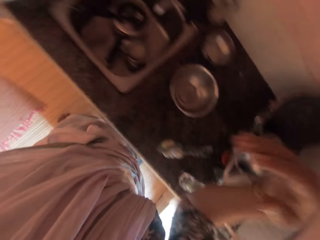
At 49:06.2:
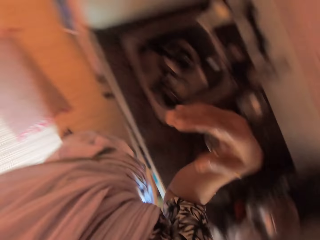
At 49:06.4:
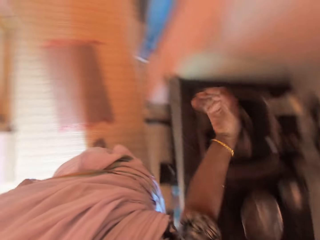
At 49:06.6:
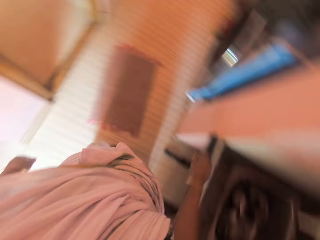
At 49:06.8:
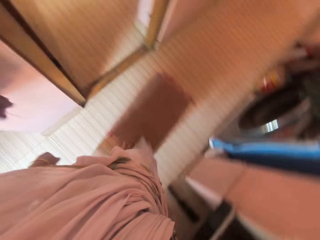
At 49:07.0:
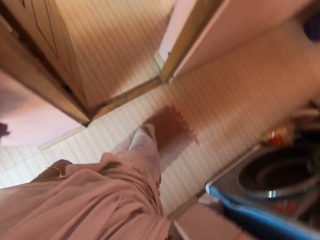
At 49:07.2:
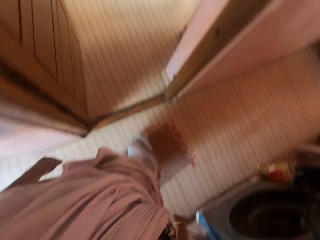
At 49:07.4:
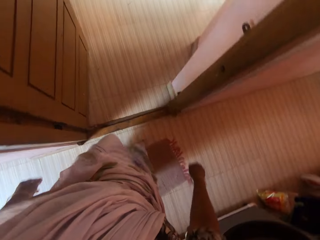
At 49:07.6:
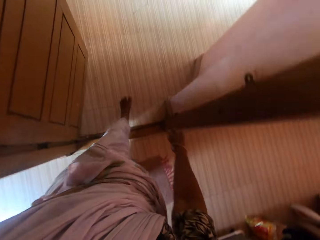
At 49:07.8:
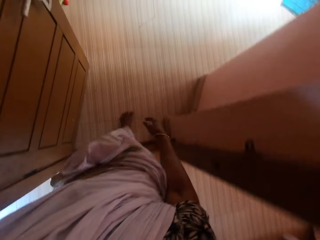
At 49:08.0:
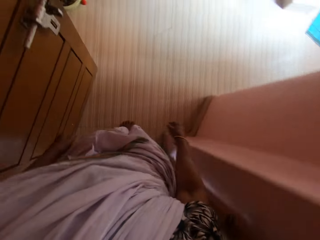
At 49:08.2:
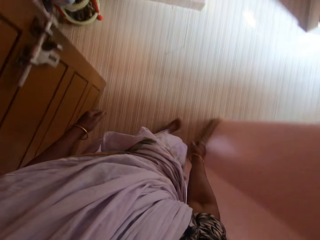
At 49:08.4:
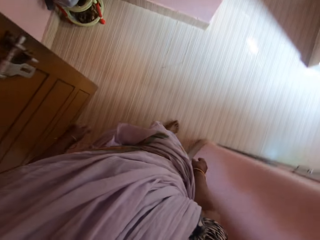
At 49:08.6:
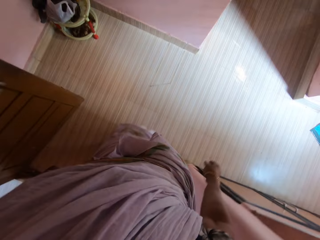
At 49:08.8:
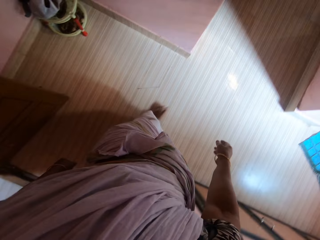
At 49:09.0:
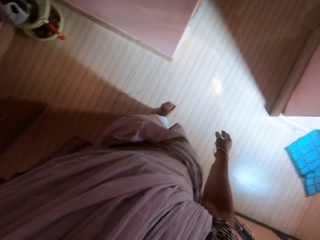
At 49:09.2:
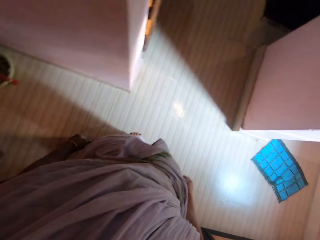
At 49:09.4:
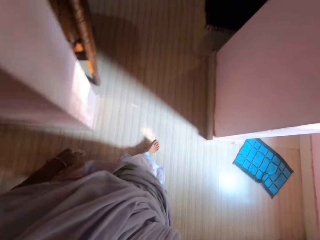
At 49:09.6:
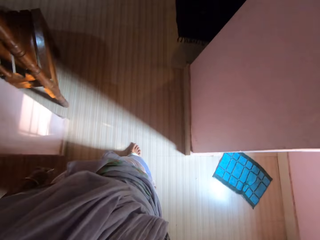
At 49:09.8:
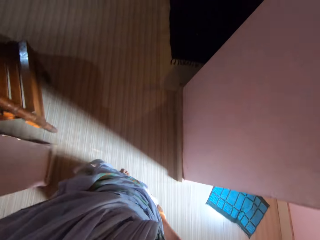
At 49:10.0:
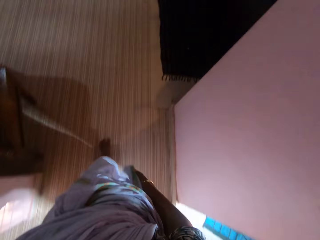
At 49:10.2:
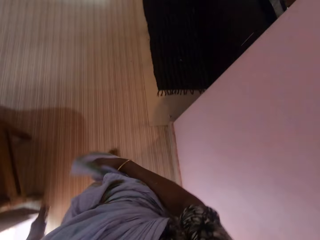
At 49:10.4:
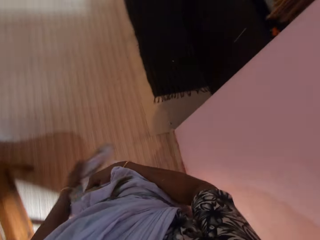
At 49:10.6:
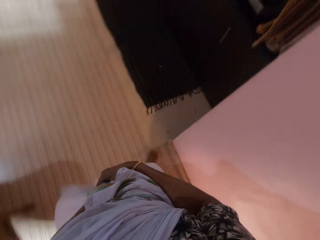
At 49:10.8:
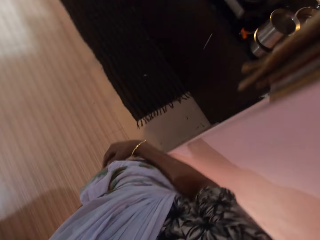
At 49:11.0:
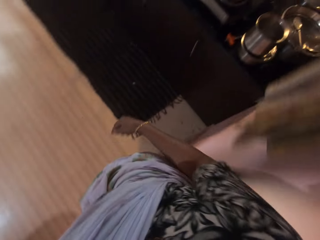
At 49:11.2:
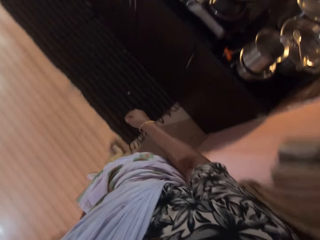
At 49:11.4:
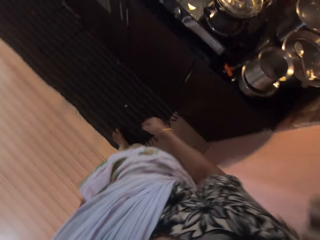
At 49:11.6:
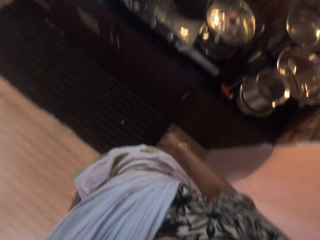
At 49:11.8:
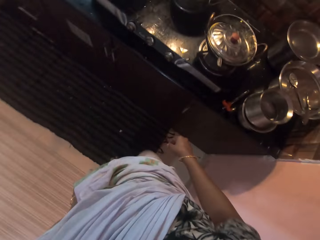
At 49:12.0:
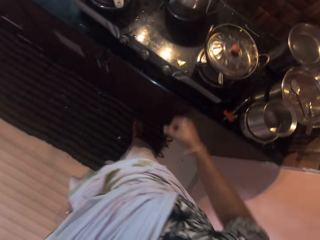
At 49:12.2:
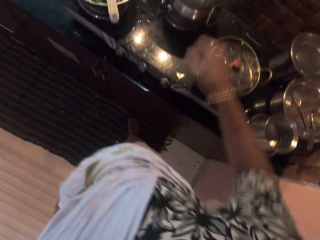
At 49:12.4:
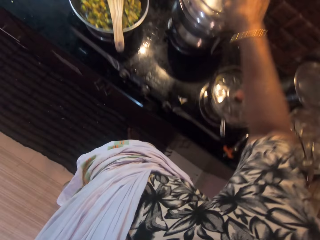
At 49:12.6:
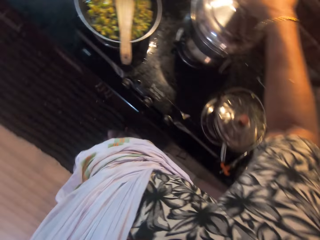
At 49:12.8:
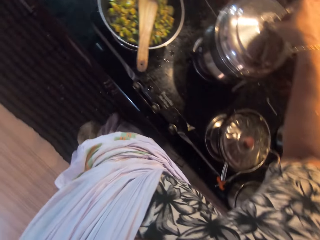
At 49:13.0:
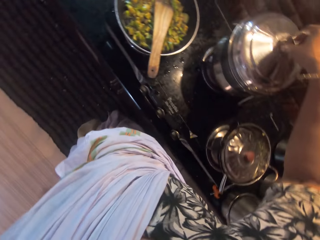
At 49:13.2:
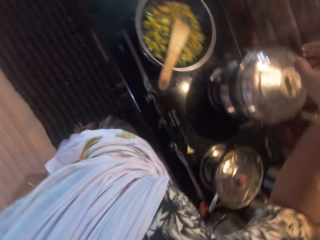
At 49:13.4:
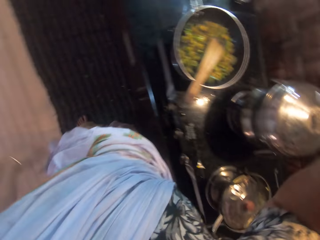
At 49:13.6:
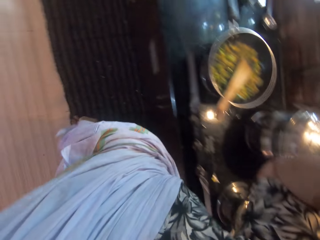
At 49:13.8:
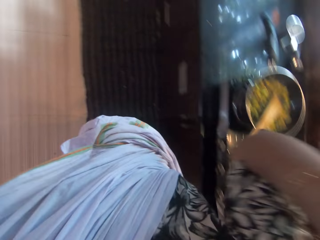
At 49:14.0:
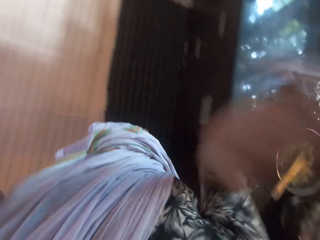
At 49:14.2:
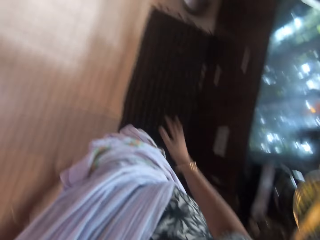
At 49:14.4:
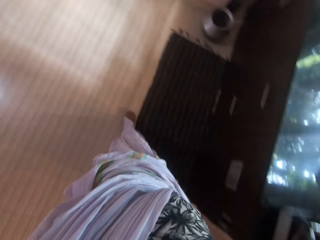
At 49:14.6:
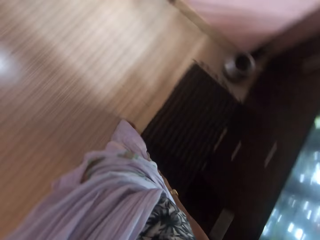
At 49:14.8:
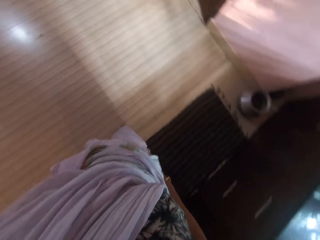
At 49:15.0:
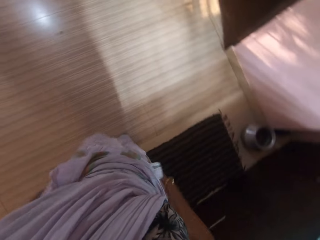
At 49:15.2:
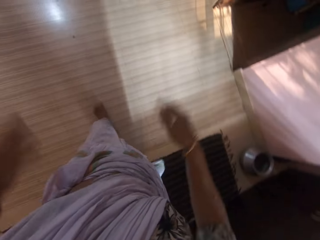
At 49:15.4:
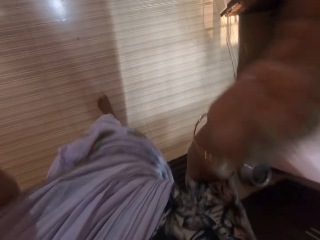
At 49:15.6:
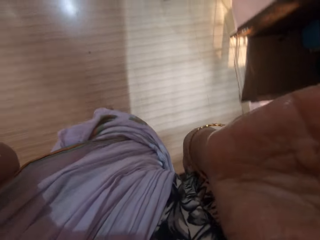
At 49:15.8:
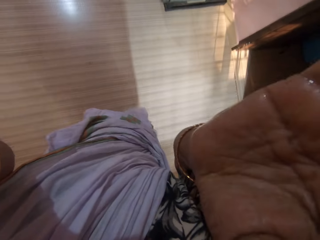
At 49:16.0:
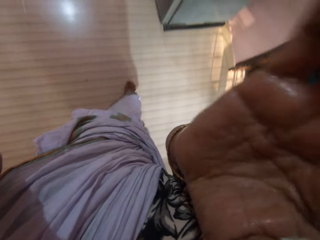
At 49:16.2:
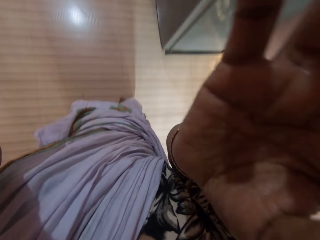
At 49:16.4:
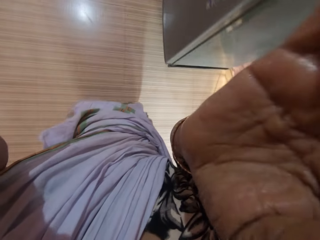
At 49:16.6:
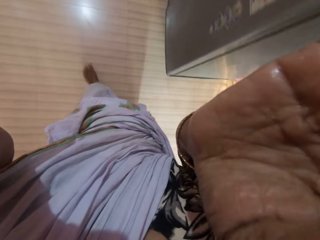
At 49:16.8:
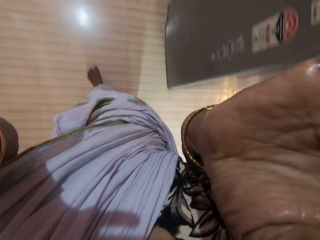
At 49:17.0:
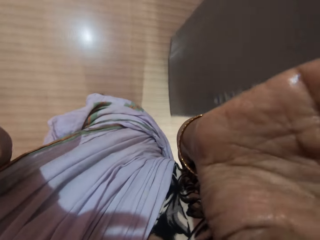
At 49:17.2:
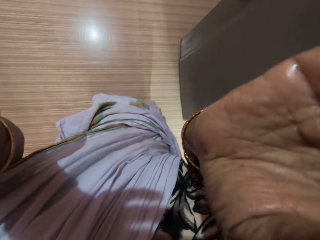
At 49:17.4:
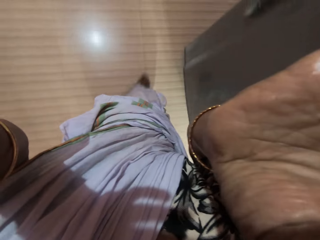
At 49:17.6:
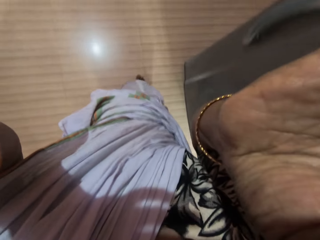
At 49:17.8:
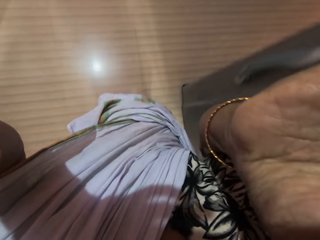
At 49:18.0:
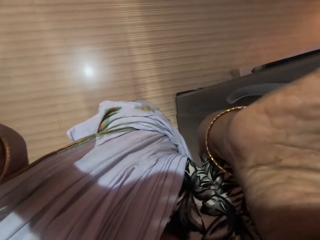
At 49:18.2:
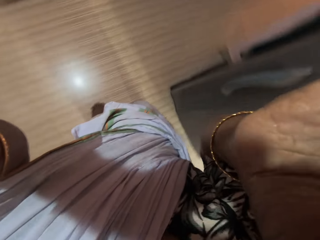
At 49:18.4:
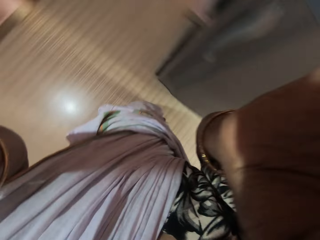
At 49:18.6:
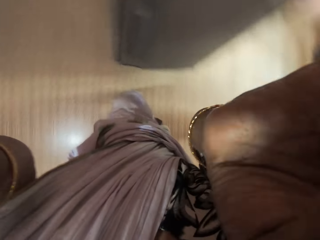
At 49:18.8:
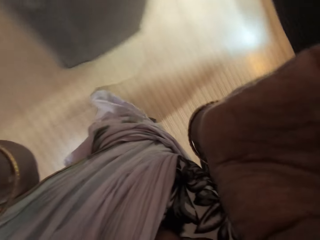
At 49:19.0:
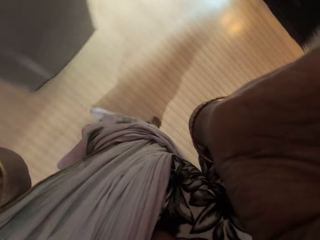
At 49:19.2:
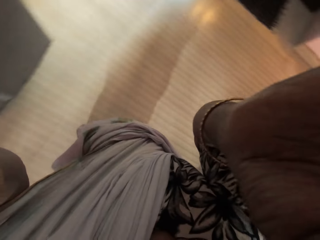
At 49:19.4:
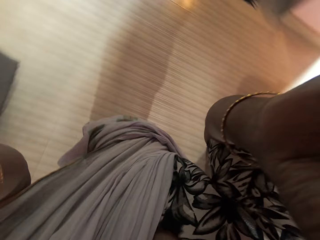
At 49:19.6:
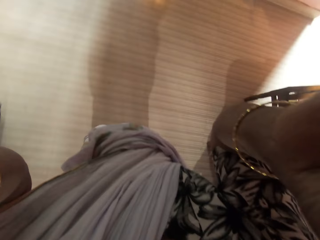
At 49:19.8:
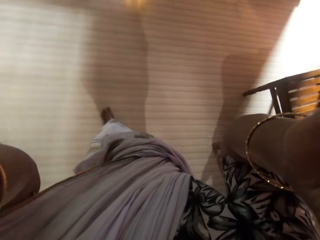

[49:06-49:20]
The camera wearer shakes her right hand. She walks away. She passes the sari from her right hand to her left hand. She touches the lid of a pot on the cooker with her right hand. She cleans her hands on her sari. She shakes off the hands. She adjusts a camera on her head with her hands.

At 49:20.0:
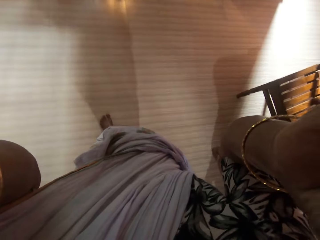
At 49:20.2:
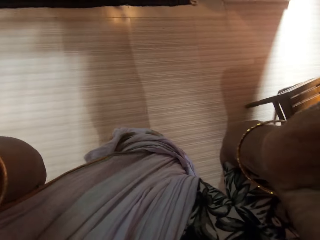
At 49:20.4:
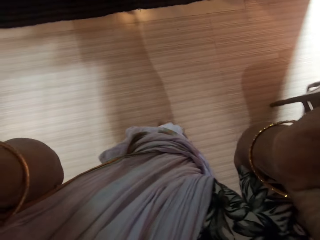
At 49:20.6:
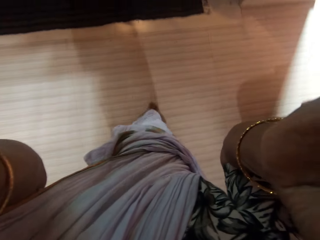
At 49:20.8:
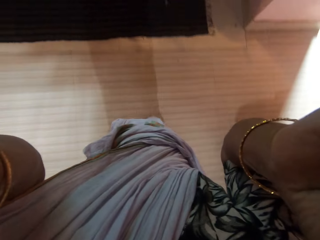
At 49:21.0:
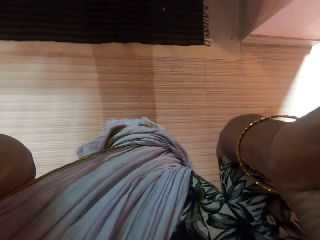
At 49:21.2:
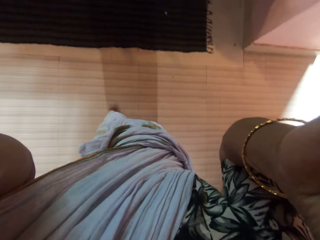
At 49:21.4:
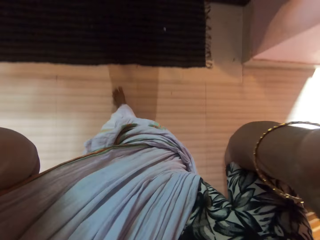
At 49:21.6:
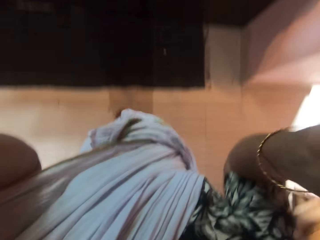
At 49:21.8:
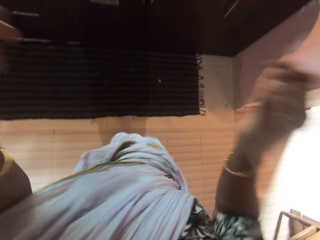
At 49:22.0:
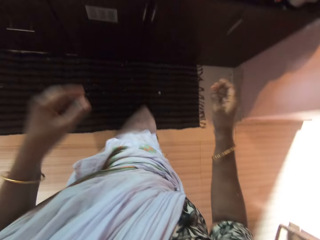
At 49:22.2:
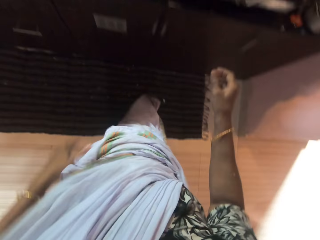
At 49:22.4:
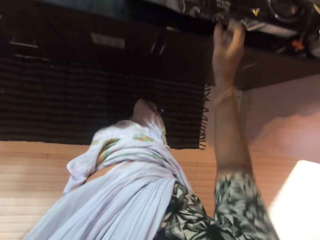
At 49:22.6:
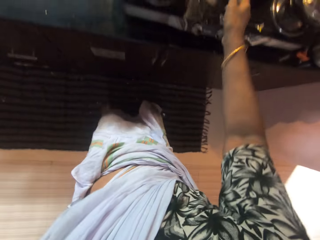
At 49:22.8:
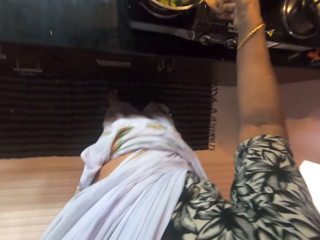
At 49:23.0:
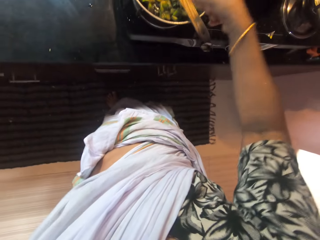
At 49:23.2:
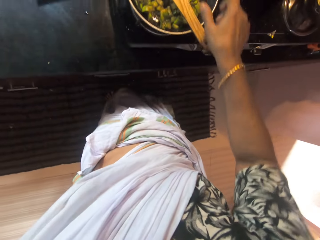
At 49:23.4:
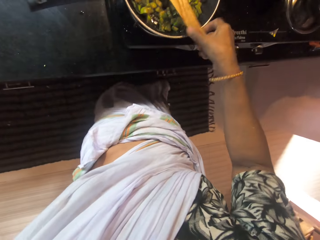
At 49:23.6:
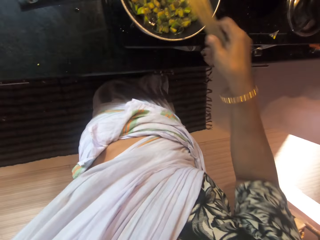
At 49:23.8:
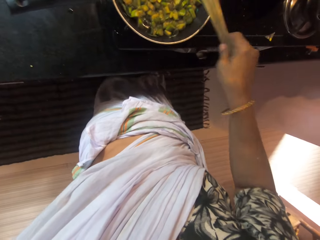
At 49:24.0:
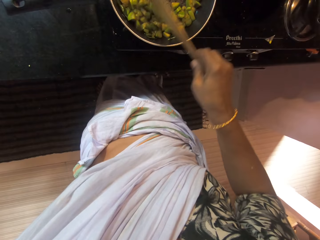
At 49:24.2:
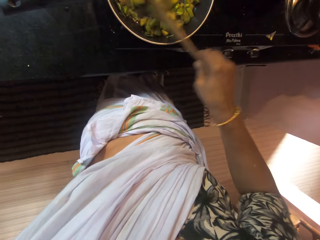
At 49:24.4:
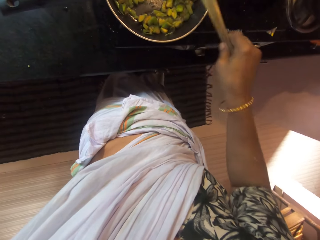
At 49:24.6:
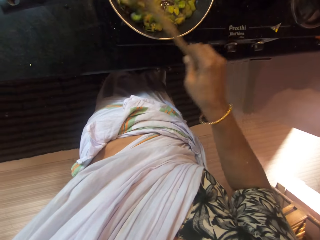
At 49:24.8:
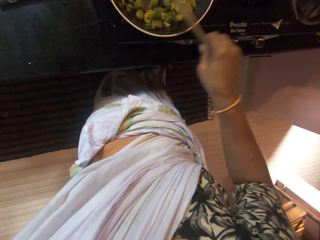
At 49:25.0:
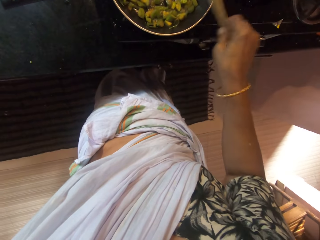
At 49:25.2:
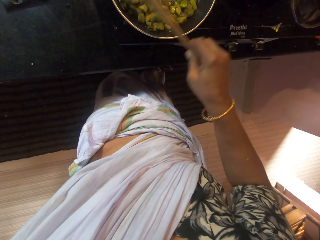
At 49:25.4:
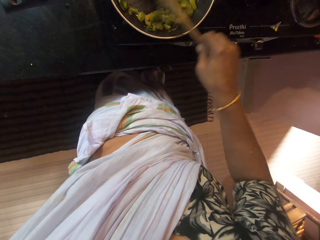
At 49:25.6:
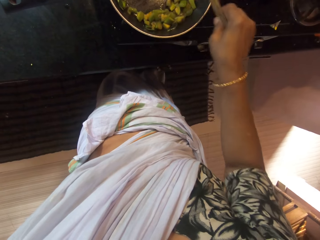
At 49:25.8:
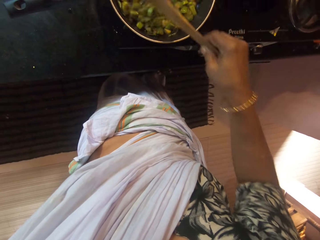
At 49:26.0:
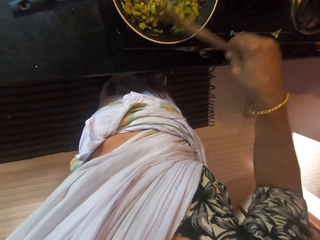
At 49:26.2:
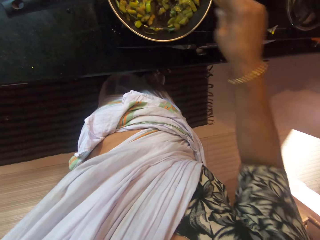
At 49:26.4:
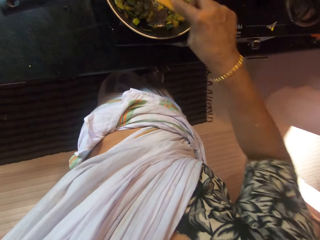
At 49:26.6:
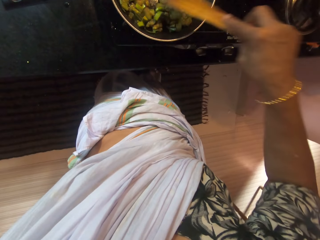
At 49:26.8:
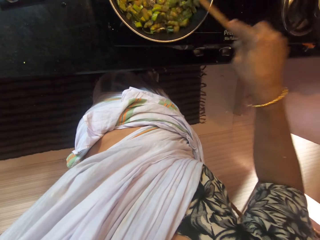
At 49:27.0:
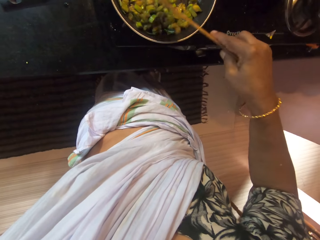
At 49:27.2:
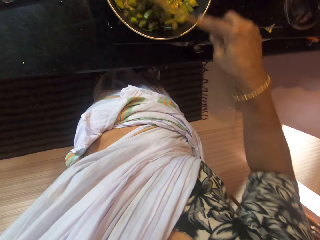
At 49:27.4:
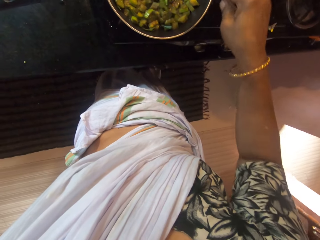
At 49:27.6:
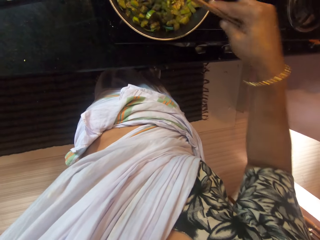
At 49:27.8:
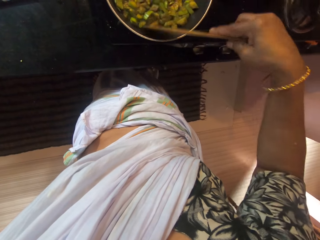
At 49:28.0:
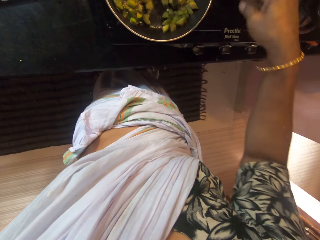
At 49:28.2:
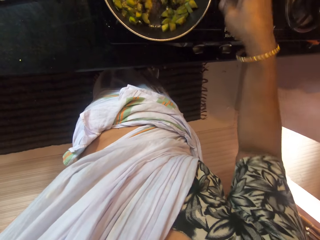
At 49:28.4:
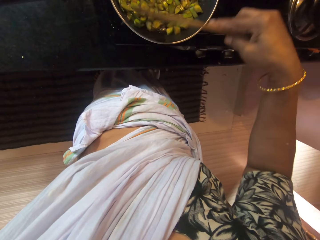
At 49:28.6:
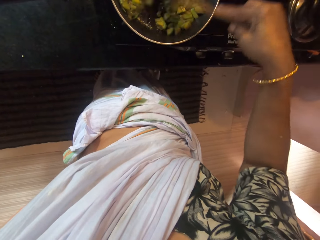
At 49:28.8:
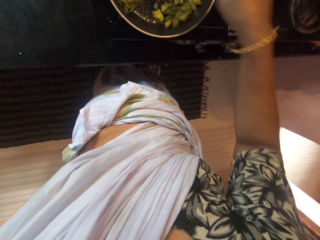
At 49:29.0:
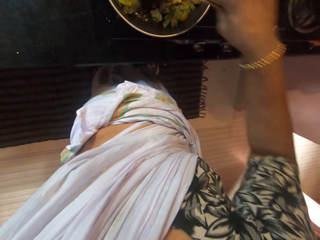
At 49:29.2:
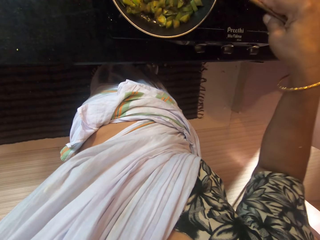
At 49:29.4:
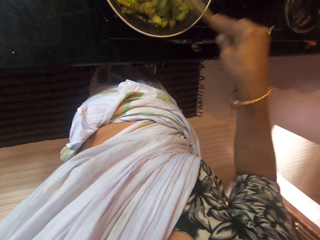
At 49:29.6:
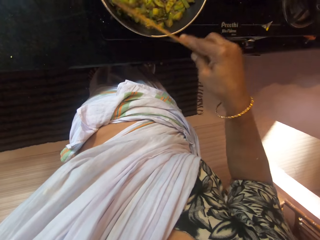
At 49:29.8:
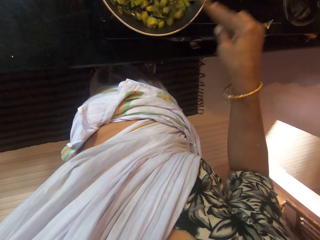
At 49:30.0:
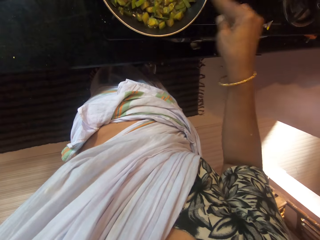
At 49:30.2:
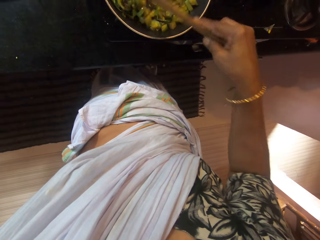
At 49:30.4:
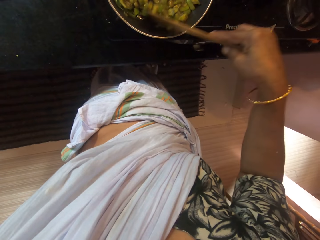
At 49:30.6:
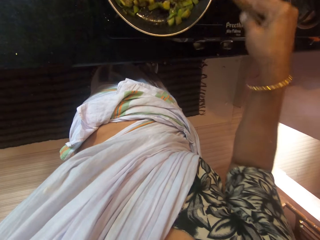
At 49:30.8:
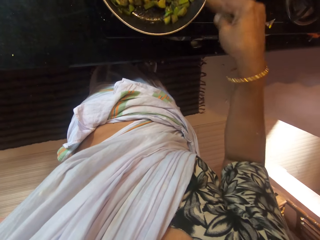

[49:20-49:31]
The camera wearer touches the spoon in the pan of vegetables with her right hand. She picks the spoon from the pan of vegetables with her right hand. She stirs the vegetables in the pan with the spoon in her right hand.
